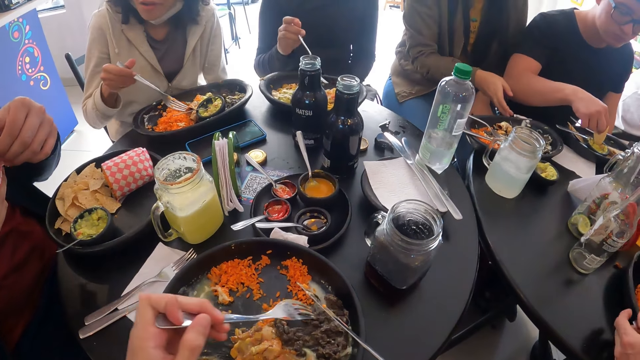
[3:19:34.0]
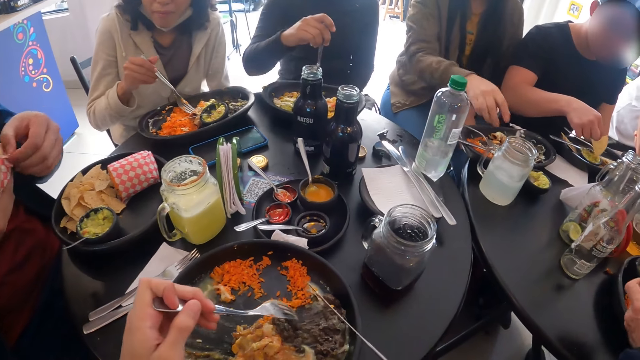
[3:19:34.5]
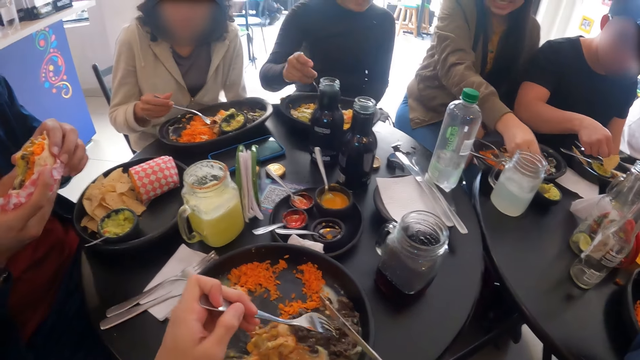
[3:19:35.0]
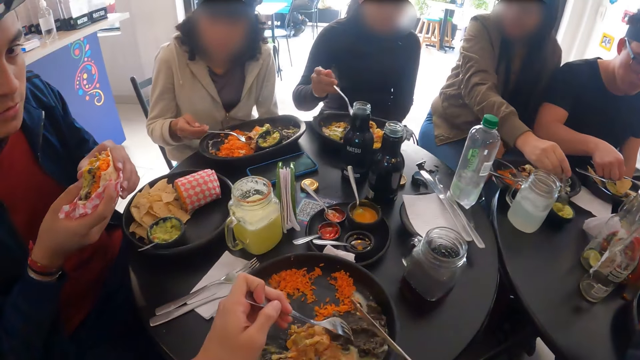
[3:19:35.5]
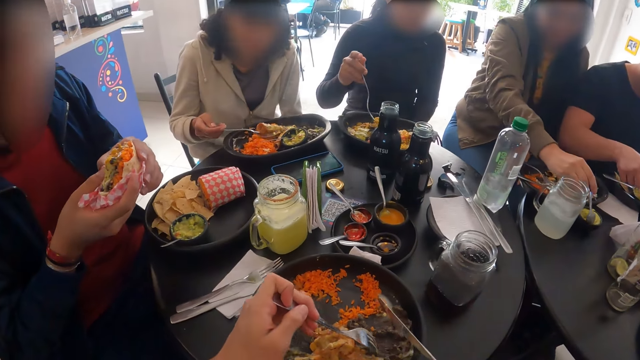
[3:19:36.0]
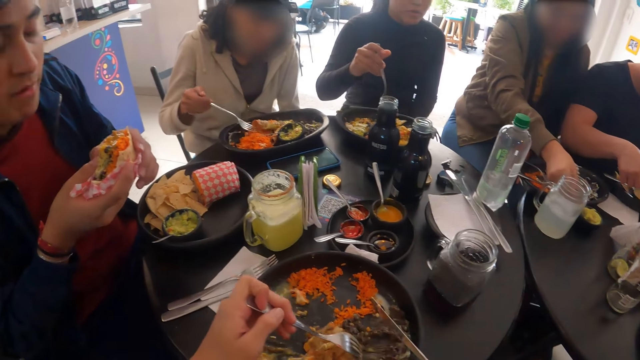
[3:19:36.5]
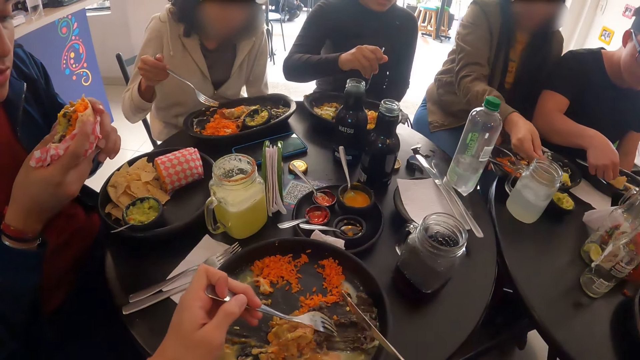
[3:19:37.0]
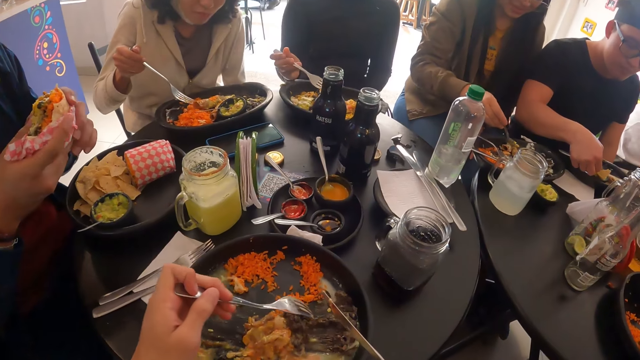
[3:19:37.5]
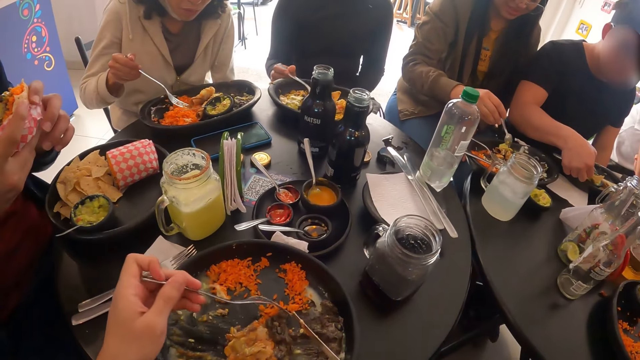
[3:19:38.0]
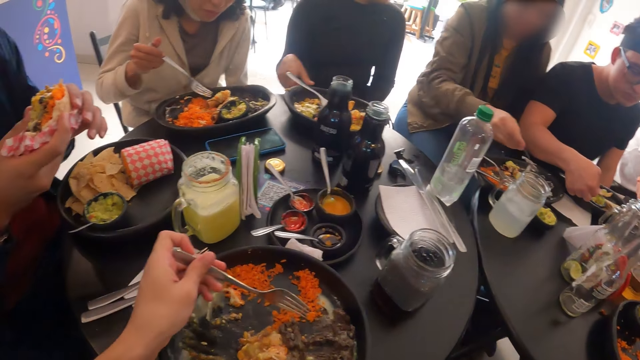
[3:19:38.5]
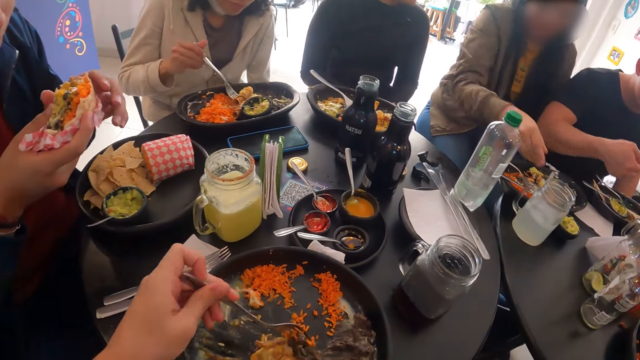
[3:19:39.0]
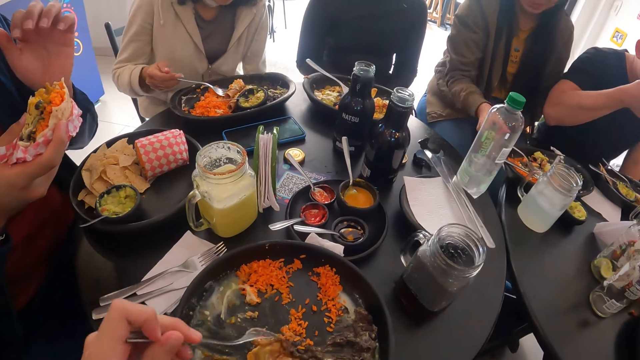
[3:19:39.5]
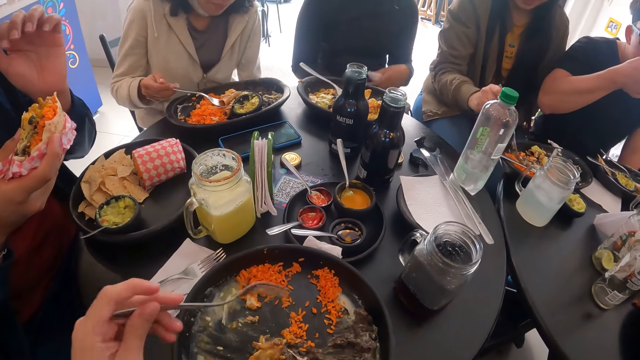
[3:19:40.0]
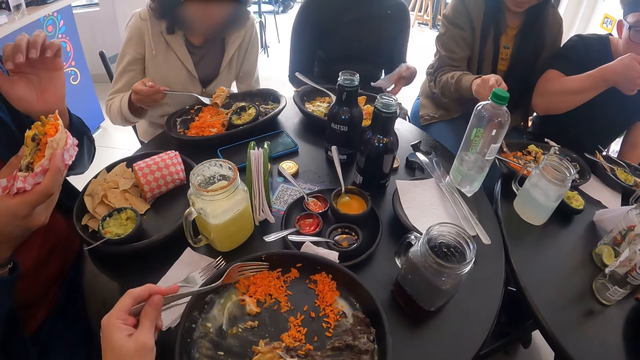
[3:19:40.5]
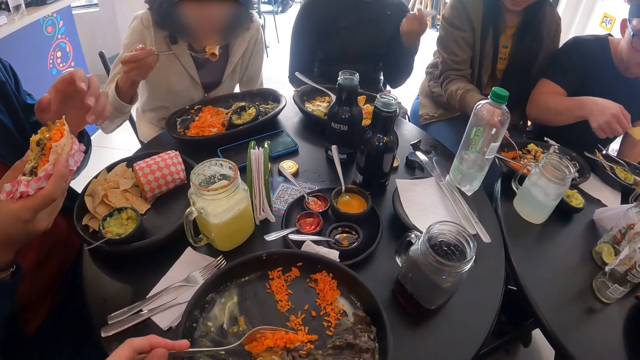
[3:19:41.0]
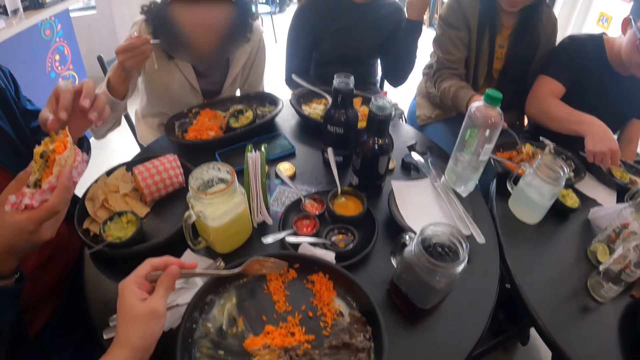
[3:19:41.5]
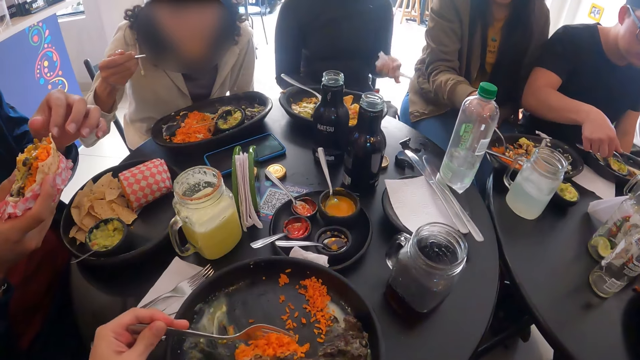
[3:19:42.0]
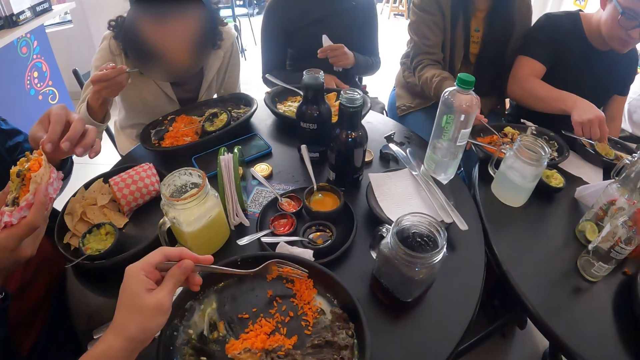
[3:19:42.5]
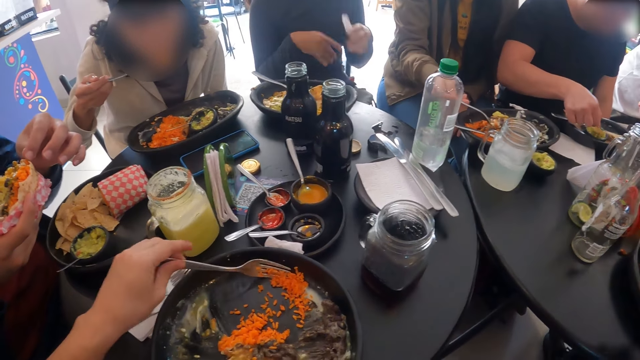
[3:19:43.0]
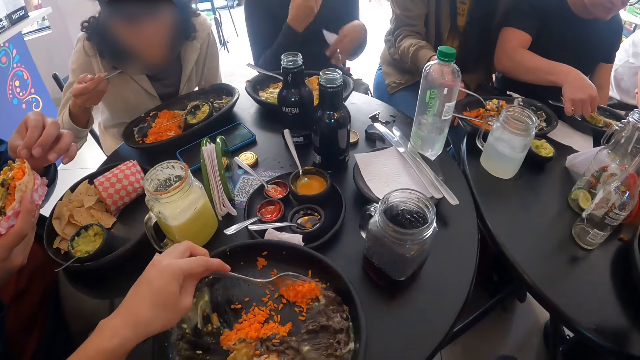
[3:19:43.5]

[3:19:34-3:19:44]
A woman scoops food and picks up the fork on the plate on the table with her right hand. A man dips the taco in his right hand into the cream in the bowl on the plate on the table. Another woman picks up the meat in the plate on the table with the fork in her right hand. A third woman takes some cream or sauce from a bowl on the table with a spoon in her right hand, pours the cream from the spoon in her right hand into the plate on the table, and spreads the sauce on the food. The first woman drops the fork on the plate on the table. The man eats the taco in his right hand. The third woman picks up the fork on the plate on the table with her right hand. Another man licks a finger. The first woman gestures. The second woman eats the meat with the fork in her right hand. The camera wearer scoops food. The first man dips the taco in his right hand into the cream in the bowl on the plate on the table.

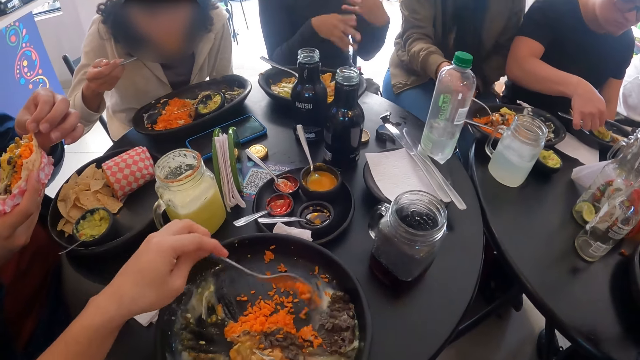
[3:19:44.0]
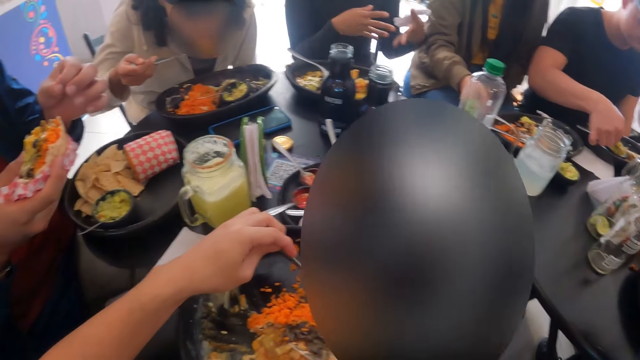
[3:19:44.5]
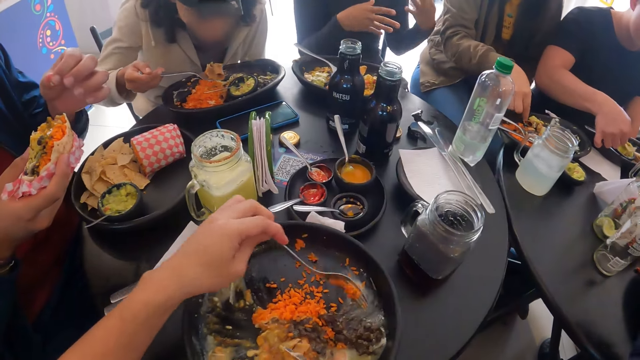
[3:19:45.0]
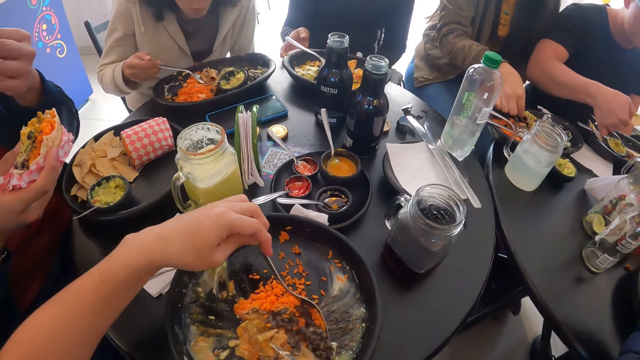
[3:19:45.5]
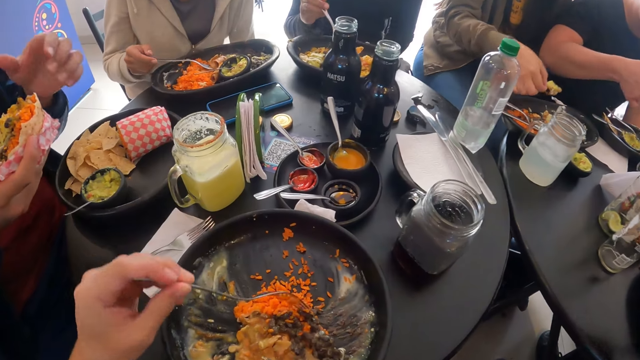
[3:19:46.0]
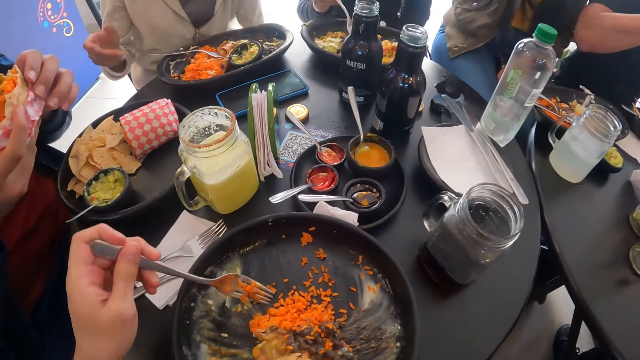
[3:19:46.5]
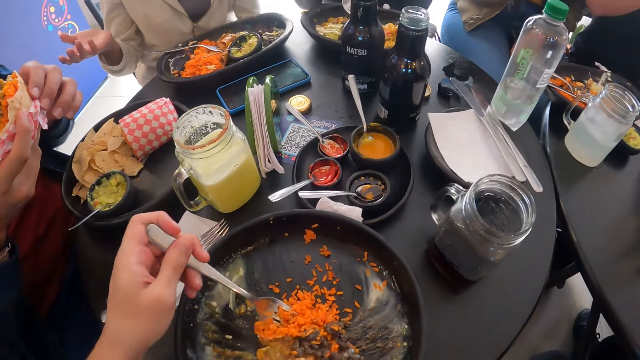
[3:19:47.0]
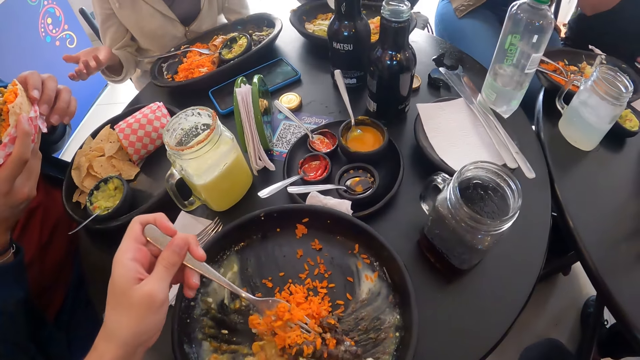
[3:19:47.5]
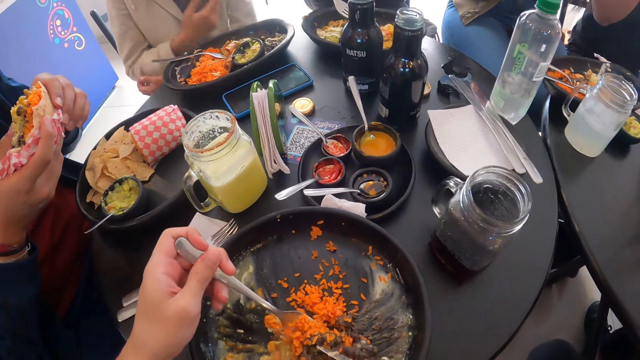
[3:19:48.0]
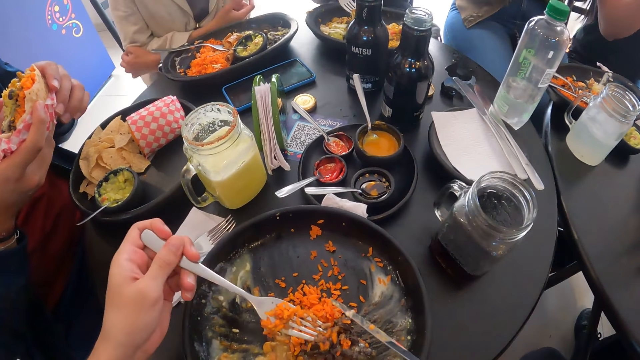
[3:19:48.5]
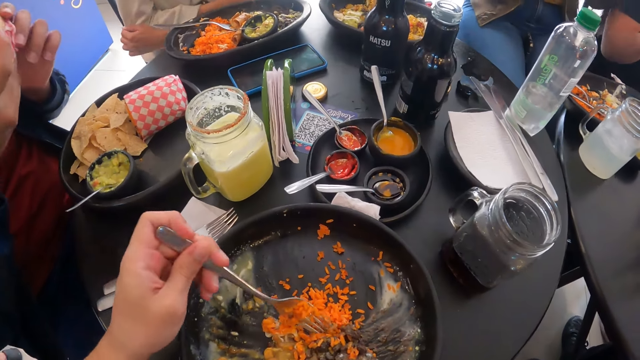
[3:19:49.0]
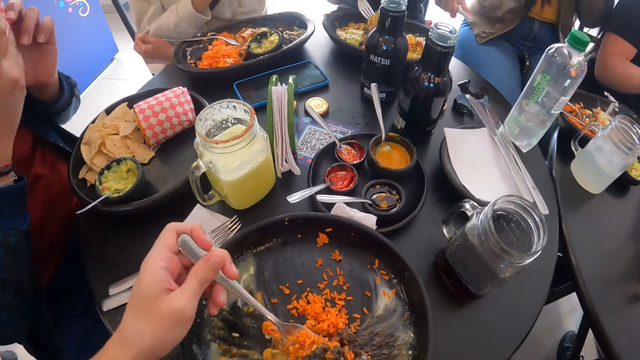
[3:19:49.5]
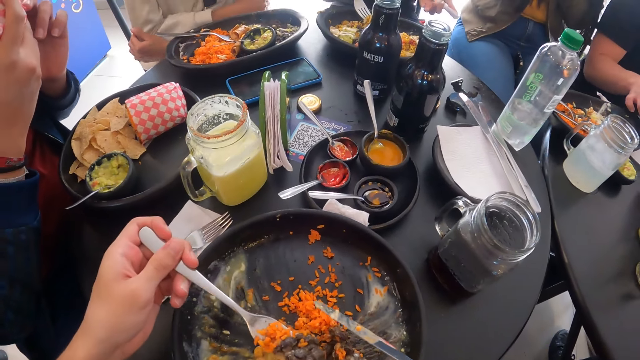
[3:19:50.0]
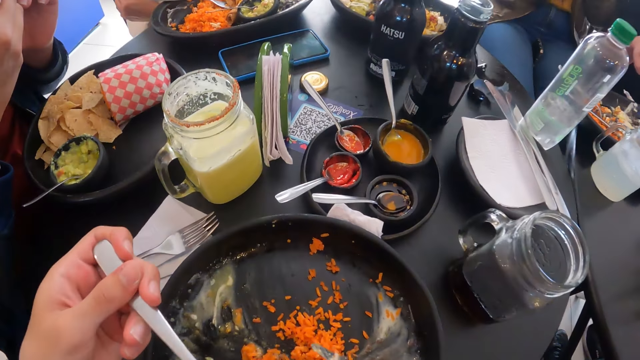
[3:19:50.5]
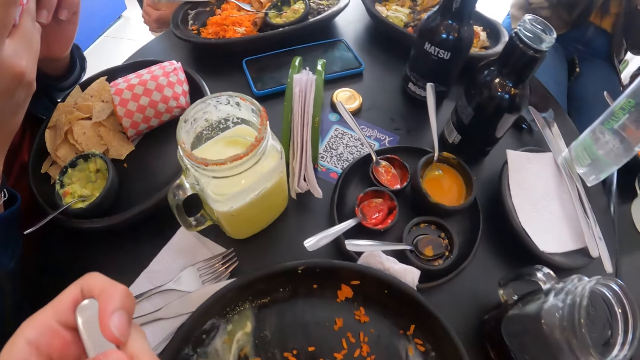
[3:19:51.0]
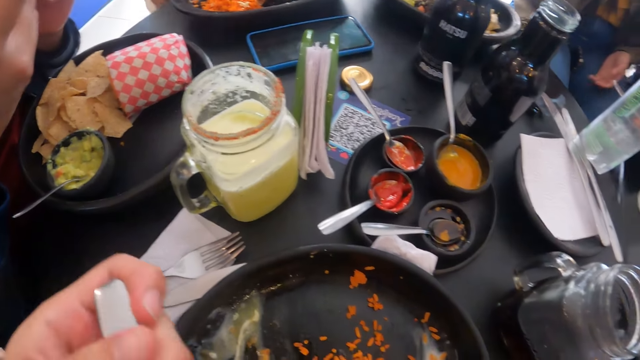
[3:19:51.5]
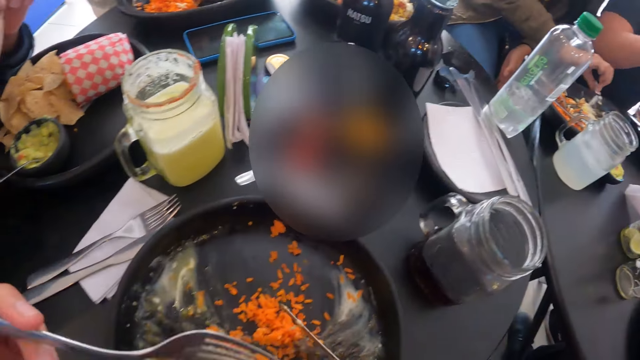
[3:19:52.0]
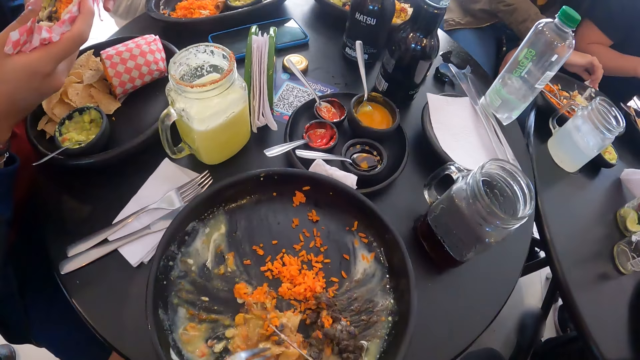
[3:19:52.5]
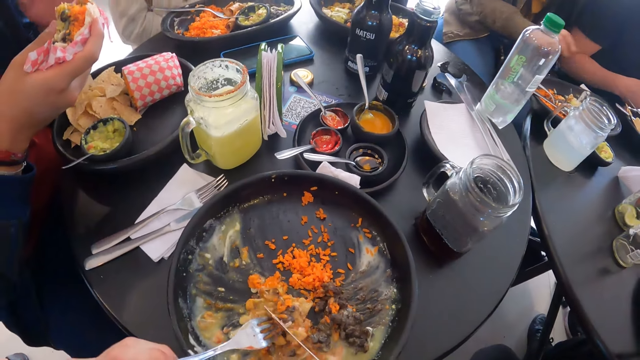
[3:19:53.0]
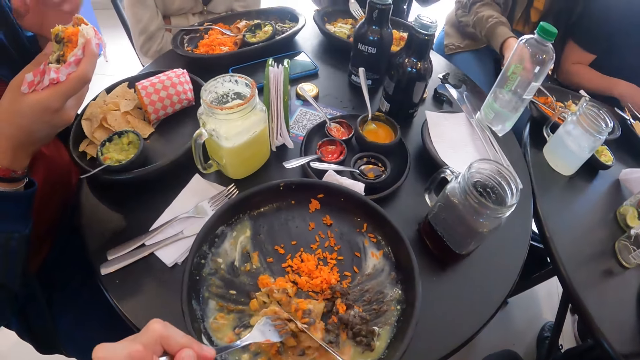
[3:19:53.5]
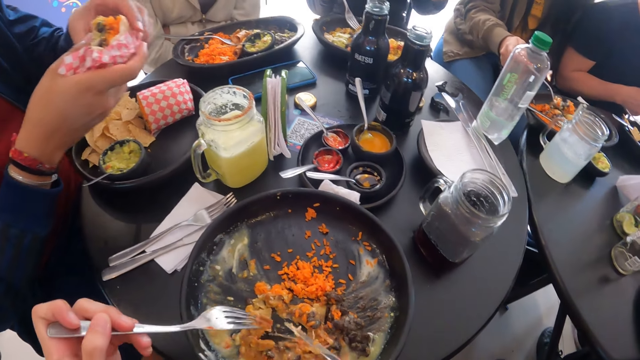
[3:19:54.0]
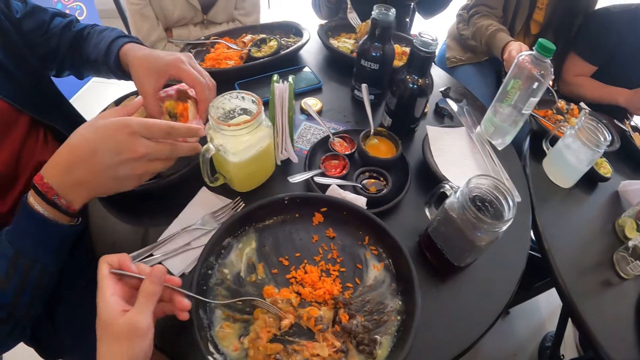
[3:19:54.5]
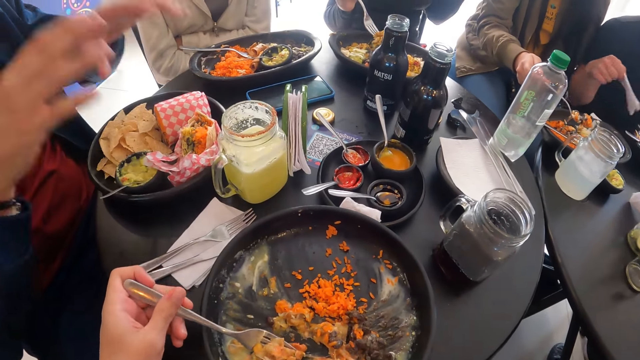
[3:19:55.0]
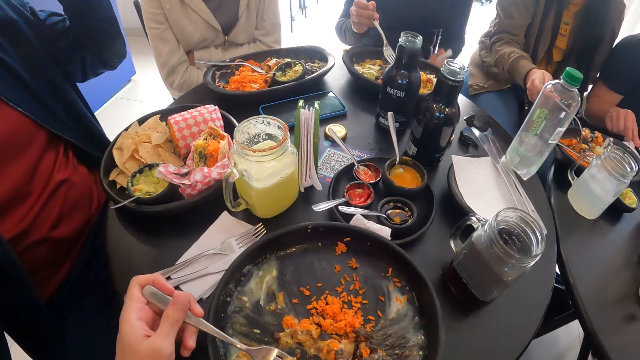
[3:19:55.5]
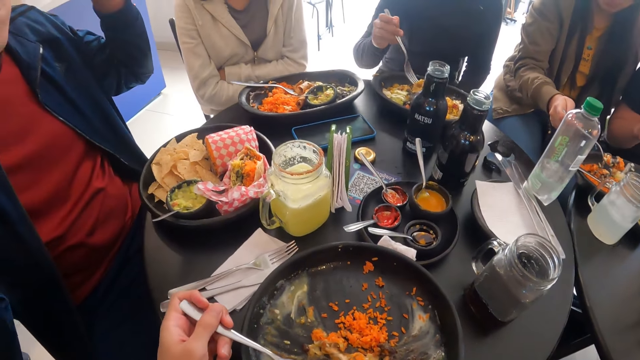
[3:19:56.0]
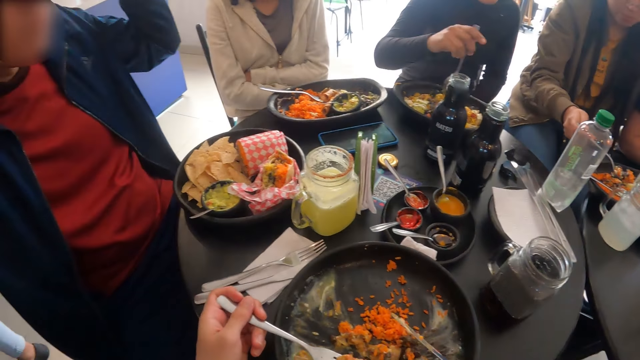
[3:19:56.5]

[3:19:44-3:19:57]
A woman scoops food and picks up a taco from the plate on the table with her right hand. Another woman drops the fork in her right hand on the plate on the table. The first woman eats food. A man eats food. The second woman gestures. Another man holds the bite with both hands. The camera wearer takes rice from the plate on the table with the fork in her left hand. The second man eats the burger in his hands. The camera wearer eats the rice with the fork in her left hand. The first woman puts a serviette on the table. The camera wearer cuts the piece of meat in the plate on the table with the knife in her right hand and scoops food. The first woman picks up the fork on the plate on the table with her right hand and scoops food. The second man drops the burger in his hands on the plate on the table. The first man drops the serviette in his right hand on the table. The second man adjusts the camera.
